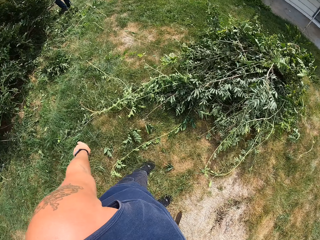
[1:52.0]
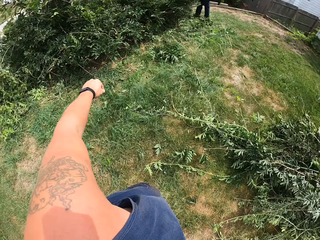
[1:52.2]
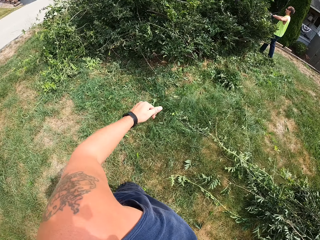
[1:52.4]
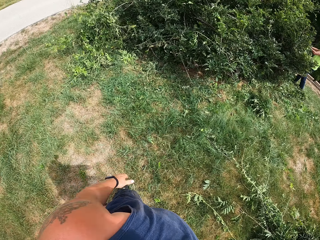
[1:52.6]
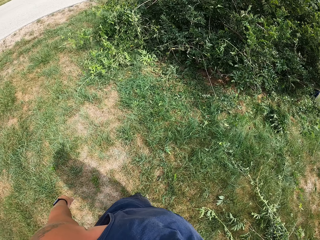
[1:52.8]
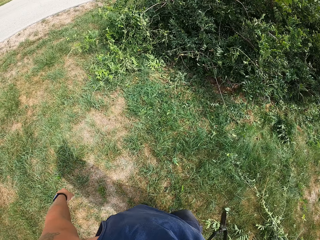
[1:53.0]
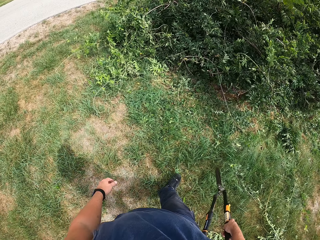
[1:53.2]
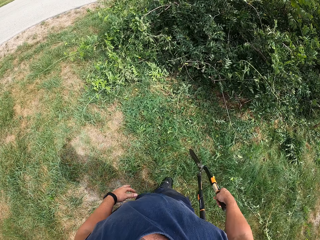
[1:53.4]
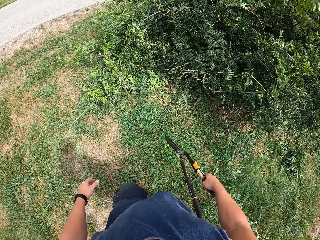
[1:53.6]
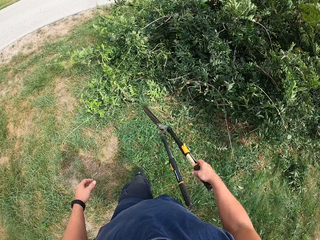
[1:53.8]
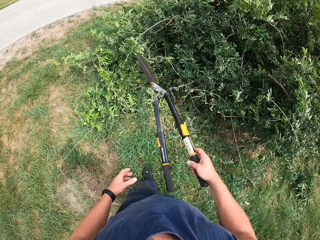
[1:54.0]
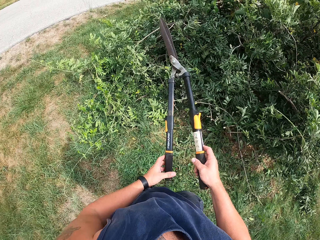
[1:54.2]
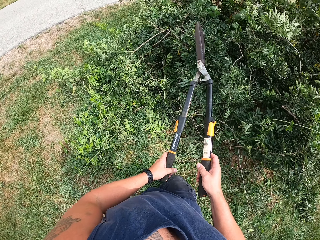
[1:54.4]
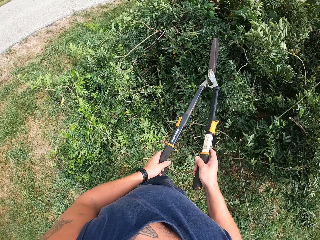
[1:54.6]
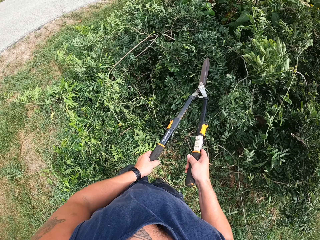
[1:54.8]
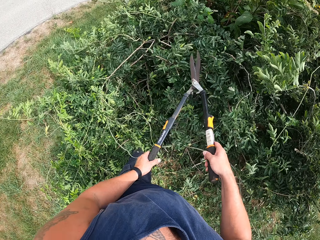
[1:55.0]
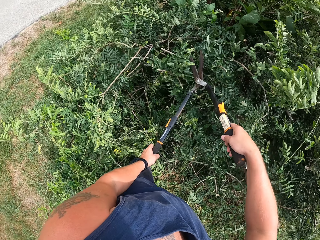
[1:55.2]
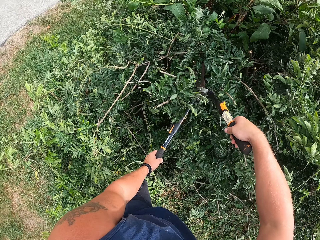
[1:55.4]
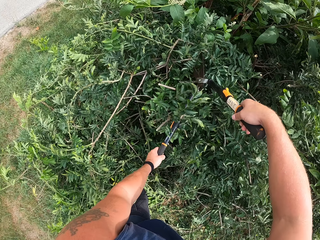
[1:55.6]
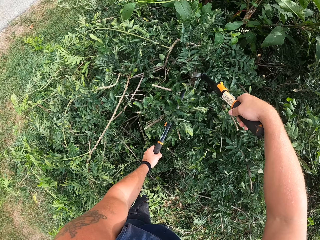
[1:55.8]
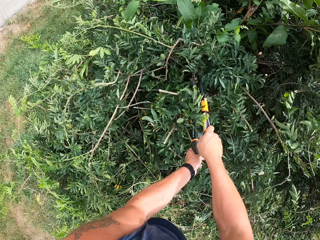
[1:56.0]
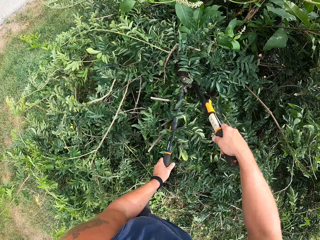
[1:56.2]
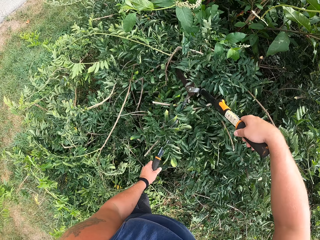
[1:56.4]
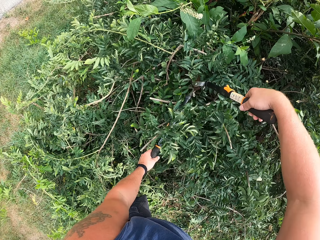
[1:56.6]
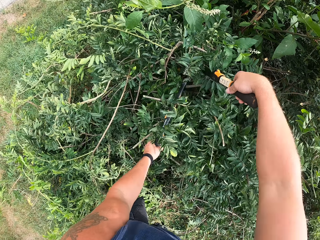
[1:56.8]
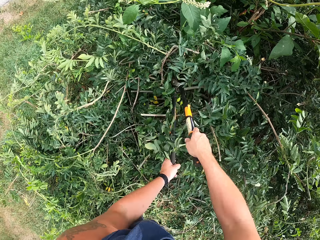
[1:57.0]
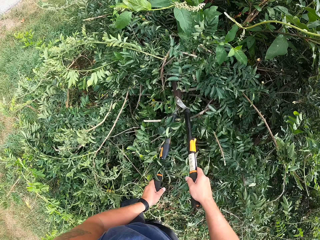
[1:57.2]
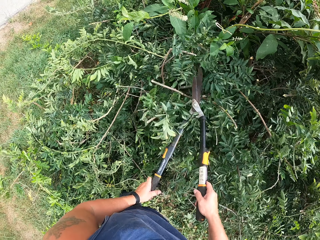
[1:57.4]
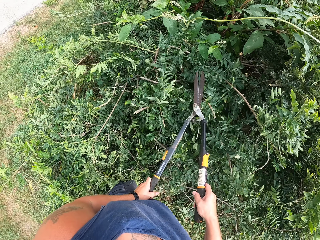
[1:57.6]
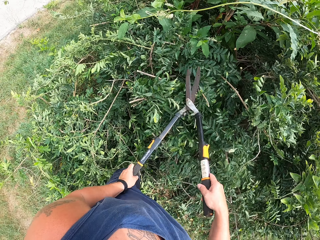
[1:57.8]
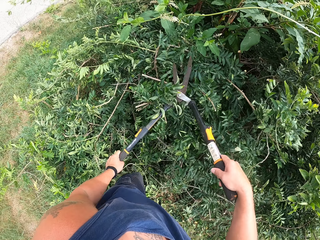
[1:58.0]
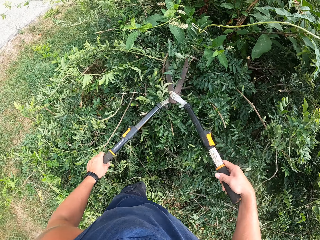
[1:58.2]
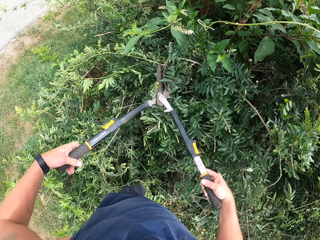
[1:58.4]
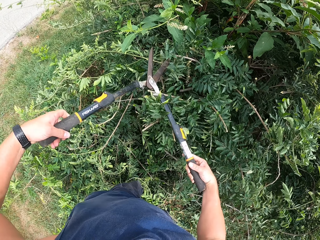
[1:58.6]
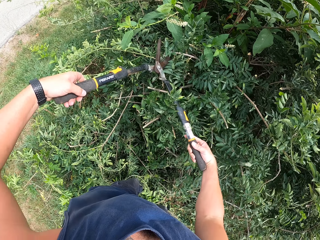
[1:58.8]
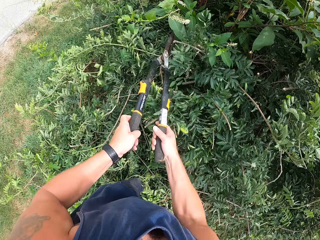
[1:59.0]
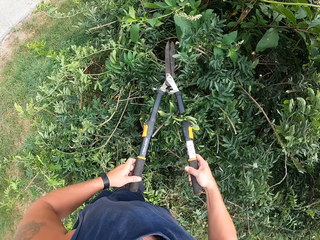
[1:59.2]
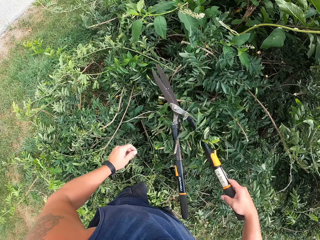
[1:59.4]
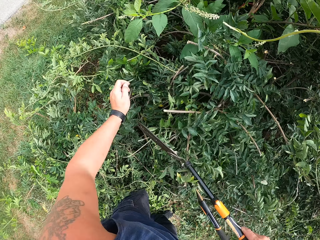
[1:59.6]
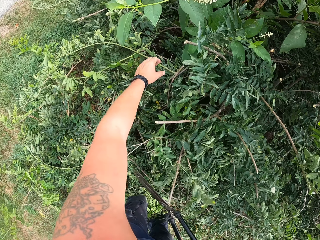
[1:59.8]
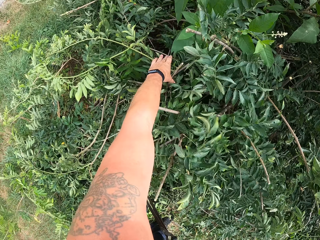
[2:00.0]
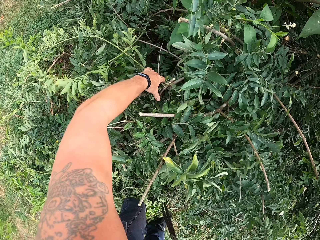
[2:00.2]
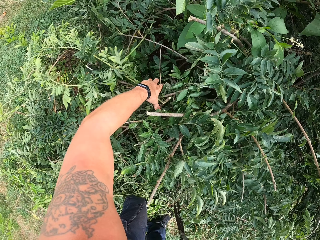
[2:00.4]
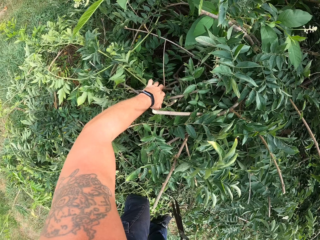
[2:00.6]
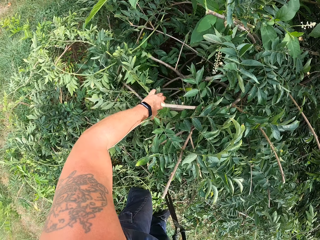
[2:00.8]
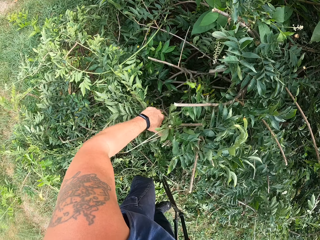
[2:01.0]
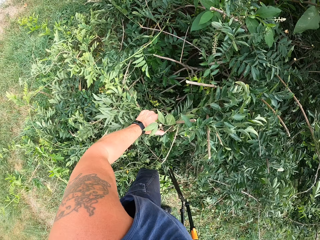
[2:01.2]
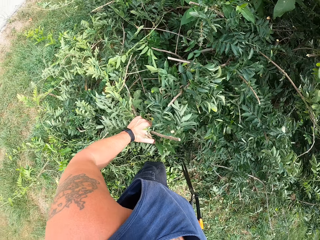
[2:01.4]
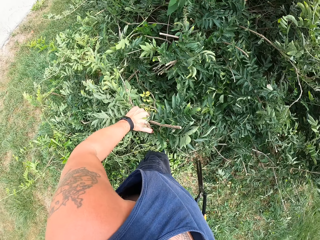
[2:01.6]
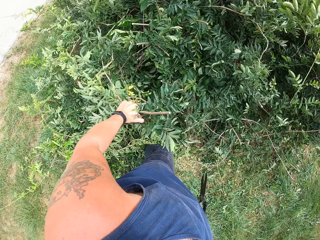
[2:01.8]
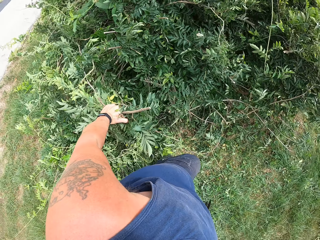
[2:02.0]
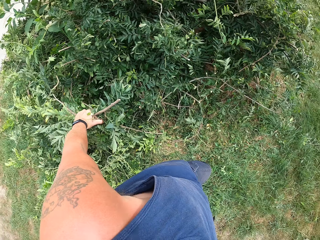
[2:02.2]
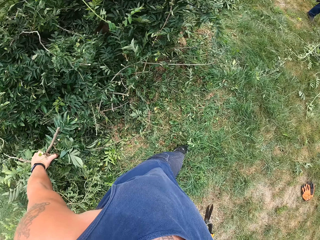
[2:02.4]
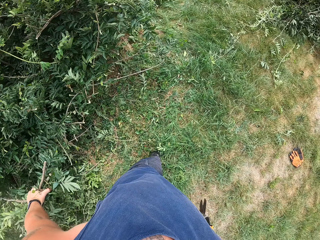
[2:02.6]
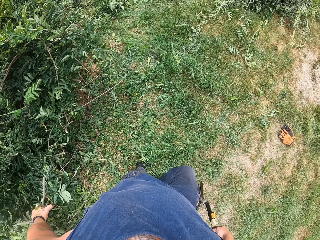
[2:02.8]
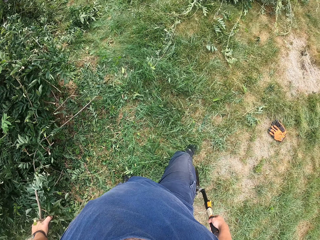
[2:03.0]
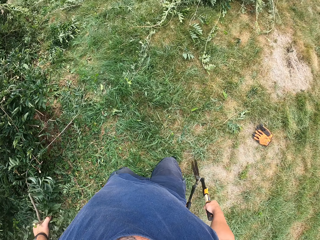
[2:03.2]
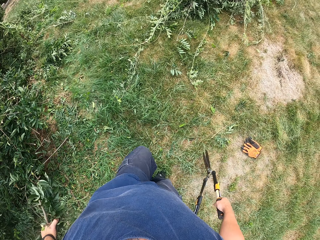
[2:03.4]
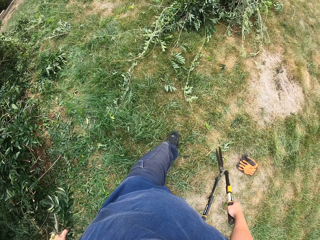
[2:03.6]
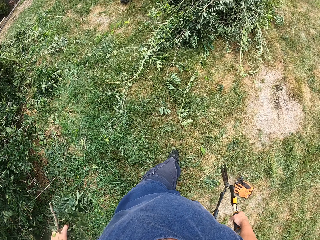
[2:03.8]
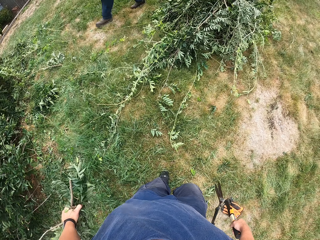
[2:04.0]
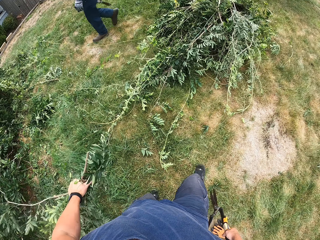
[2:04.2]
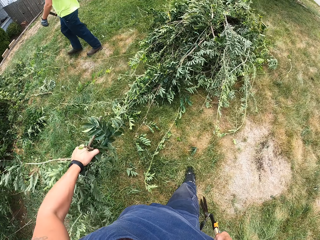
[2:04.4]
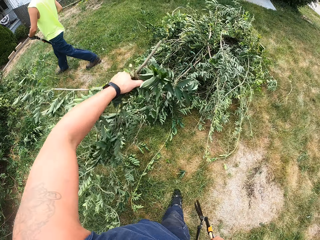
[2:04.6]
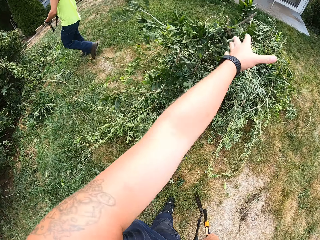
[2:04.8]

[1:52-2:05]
The camera wearer throws the deadwood on the packed deadwood. A man cuts branches. The camera wearer walks toward the tree with the shear. He trims the tree with the shear. He removes the shear from the tree. He picks the deadwood from the tree with his left hand. He walks toward the packed deadwood on the ground.

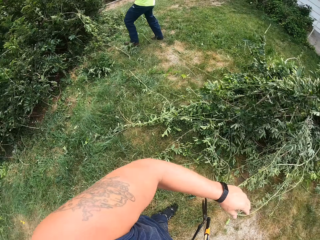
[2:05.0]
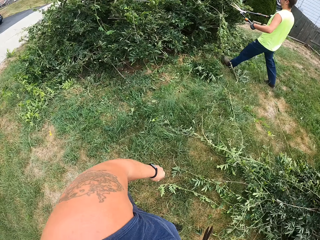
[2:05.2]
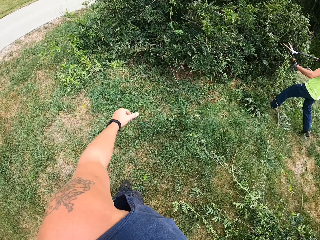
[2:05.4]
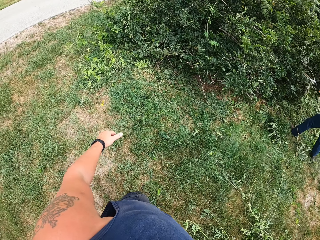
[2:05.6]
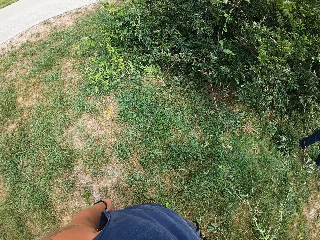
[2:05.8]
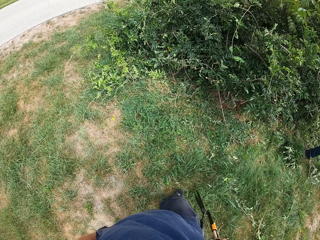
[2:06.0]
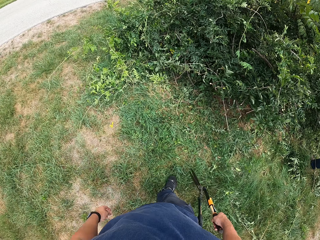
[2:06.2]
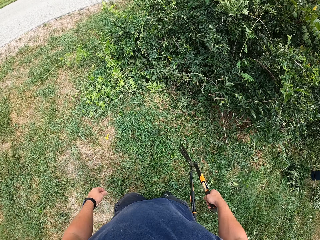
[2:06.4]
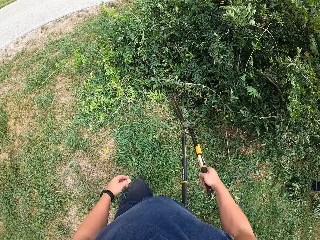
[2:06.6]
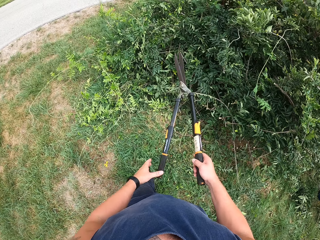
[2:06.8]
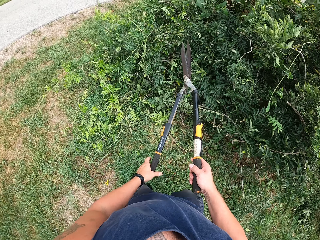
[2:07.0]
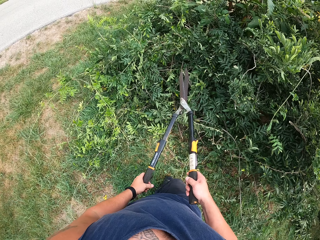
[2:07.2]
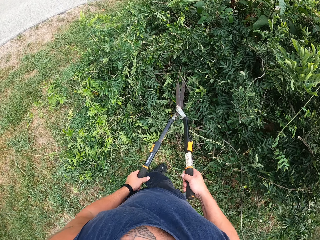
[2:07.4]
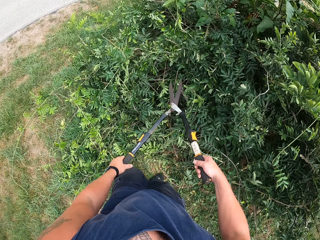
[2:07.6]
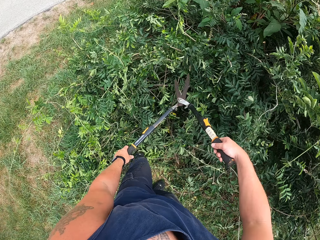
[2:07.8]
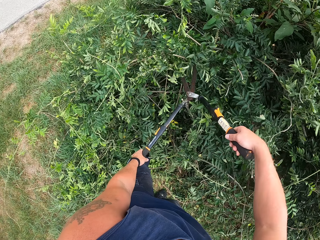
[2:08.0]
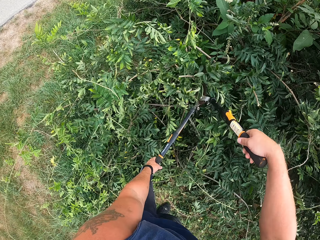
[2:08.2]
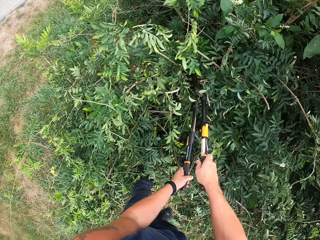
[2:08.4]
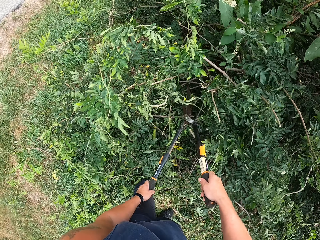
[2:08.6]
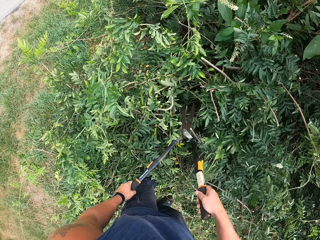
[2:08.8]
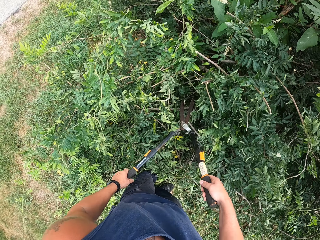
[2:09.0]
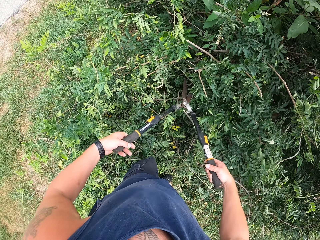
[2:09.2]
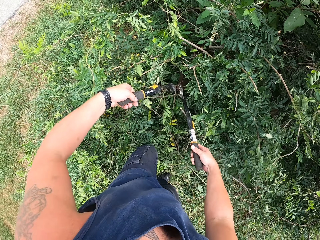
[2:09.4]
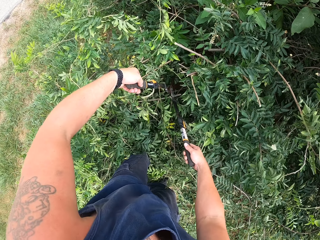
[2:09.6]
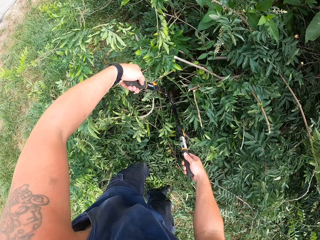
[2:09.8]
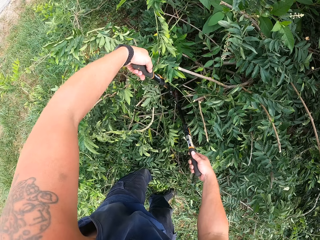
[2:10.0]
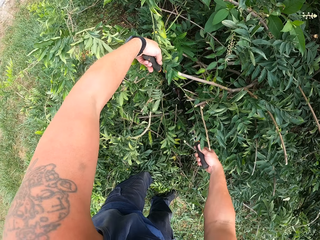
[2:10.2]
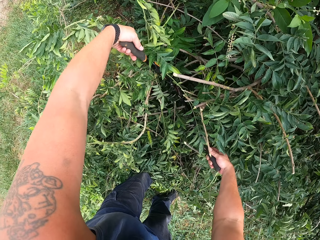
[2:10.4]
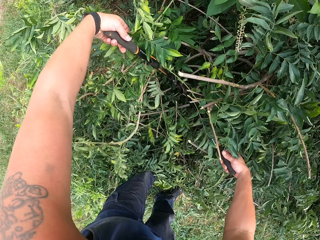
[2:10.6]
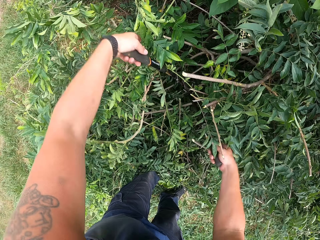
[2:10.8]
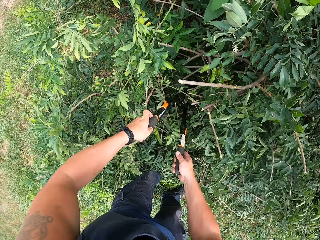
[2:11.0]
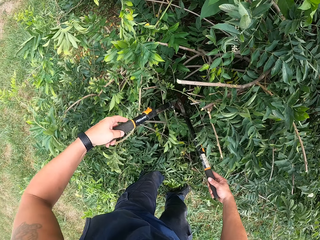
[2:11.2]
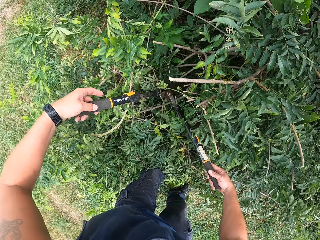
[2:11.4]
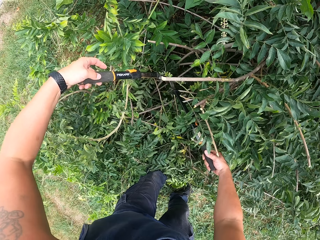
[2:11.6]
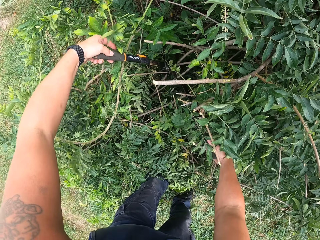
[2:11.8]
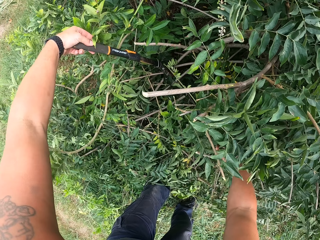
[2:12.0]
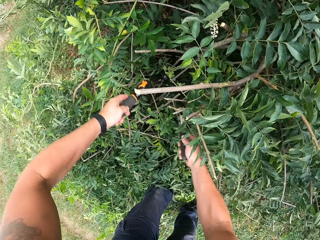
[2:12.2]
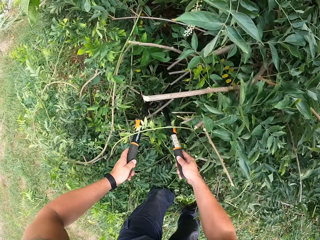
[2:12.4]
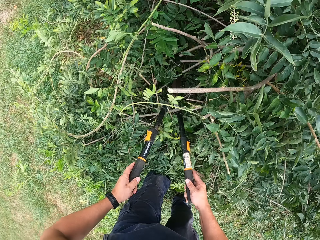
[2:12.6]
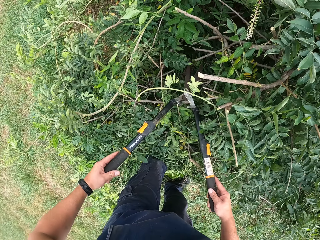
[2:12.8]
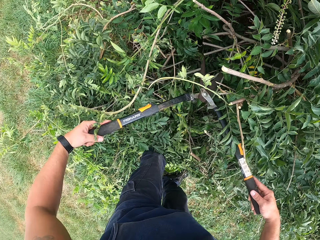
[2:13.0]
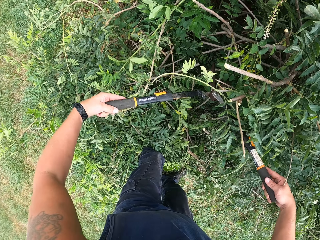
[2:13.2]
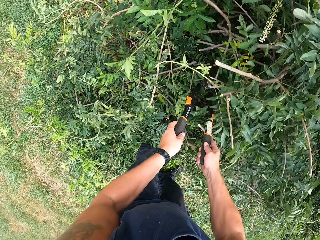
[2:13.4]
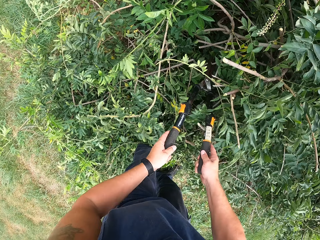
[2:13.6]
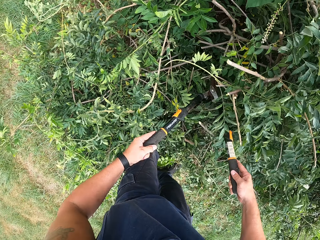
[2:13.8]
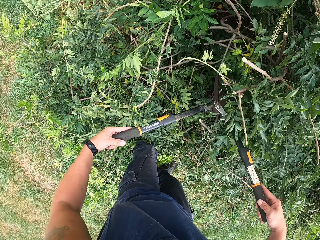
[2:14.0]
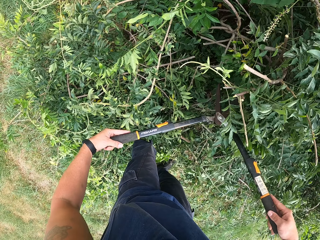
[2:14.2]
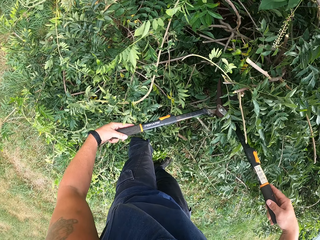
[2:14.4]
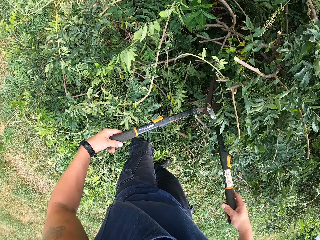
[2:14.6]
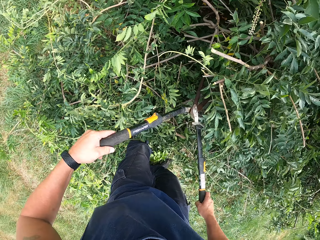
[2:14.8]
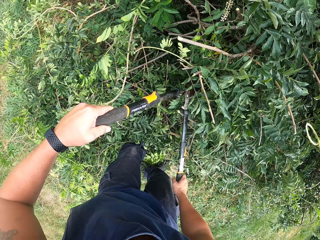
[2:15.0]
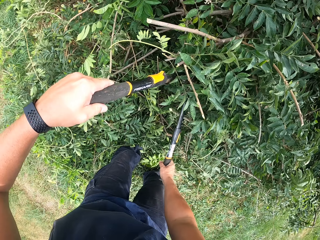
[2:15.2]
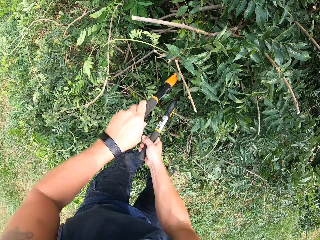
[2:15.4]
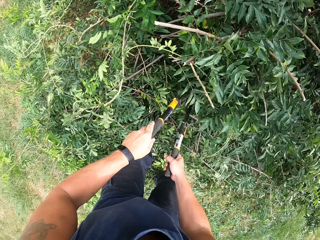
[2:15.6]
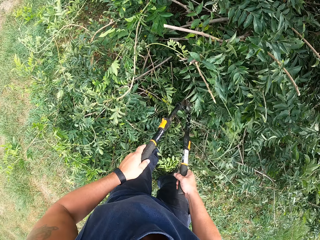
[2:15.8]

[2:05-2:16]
The camera wearer throws the deadwood on the packed deadwood. A man walks. The camera wearer walks toward the tree with the shear. He trims the tree with the shear.
